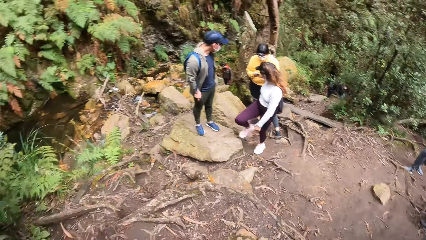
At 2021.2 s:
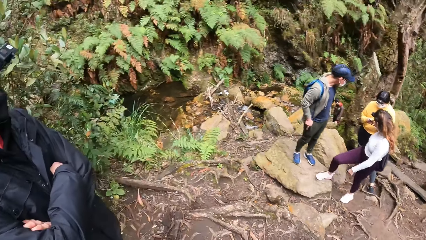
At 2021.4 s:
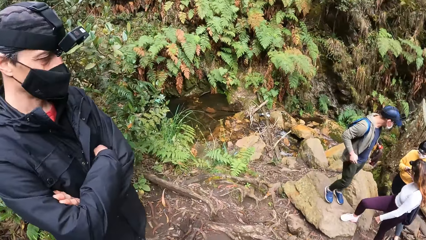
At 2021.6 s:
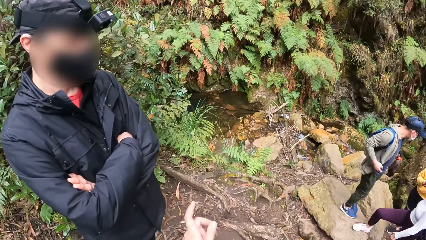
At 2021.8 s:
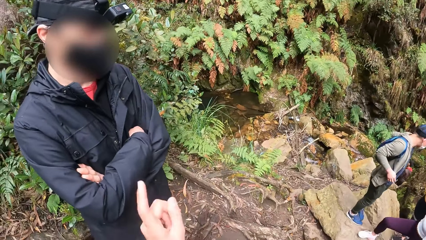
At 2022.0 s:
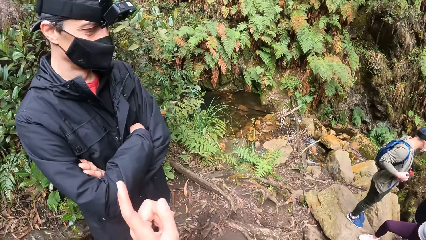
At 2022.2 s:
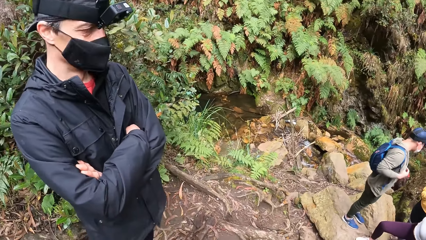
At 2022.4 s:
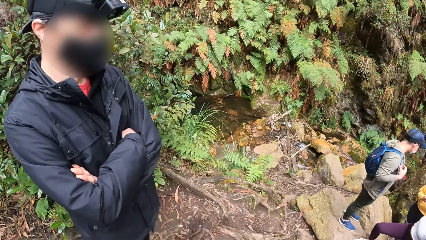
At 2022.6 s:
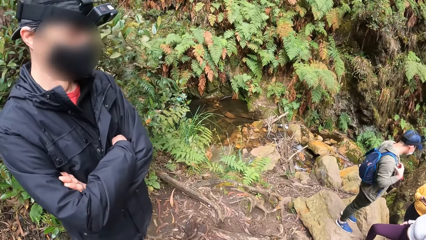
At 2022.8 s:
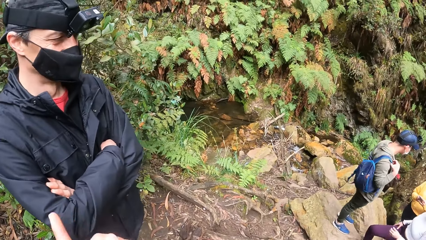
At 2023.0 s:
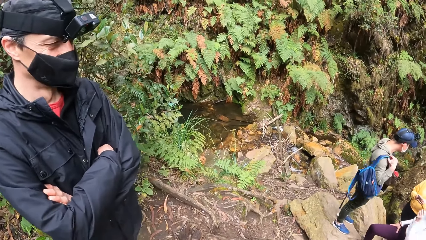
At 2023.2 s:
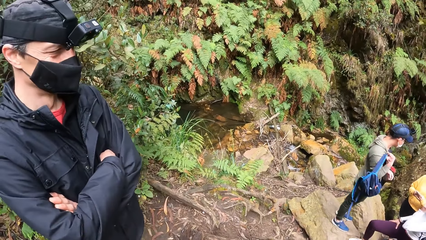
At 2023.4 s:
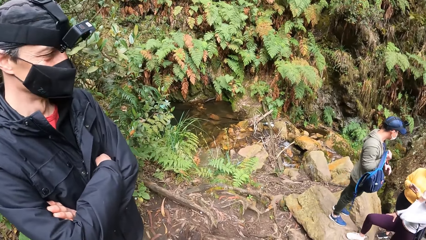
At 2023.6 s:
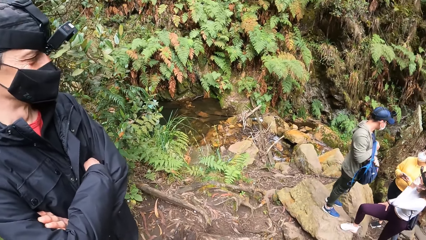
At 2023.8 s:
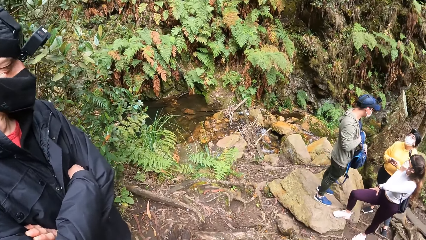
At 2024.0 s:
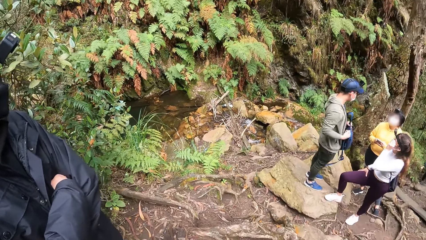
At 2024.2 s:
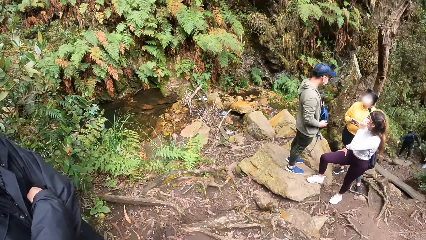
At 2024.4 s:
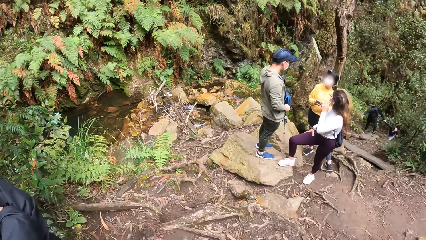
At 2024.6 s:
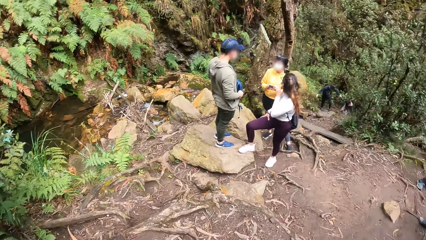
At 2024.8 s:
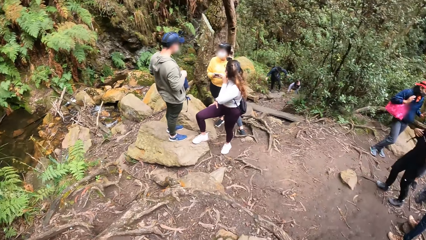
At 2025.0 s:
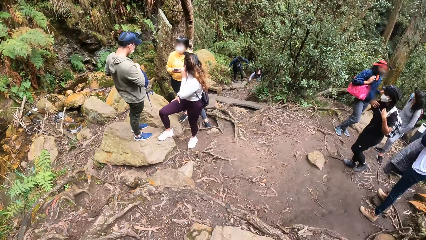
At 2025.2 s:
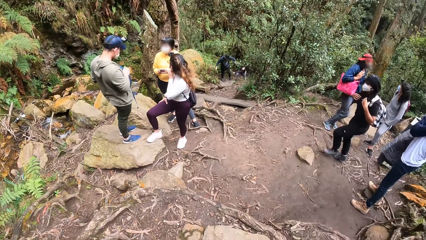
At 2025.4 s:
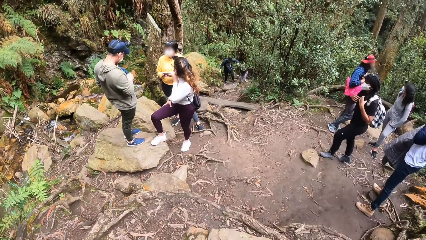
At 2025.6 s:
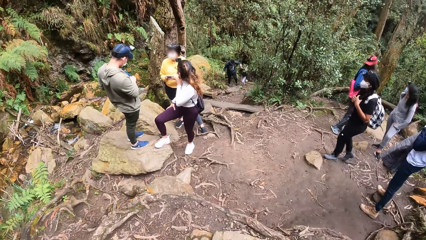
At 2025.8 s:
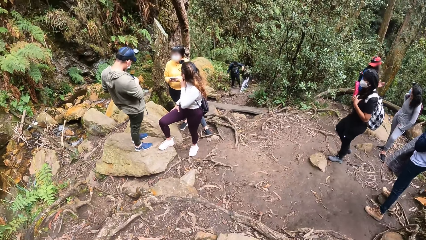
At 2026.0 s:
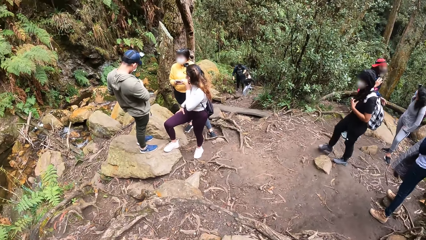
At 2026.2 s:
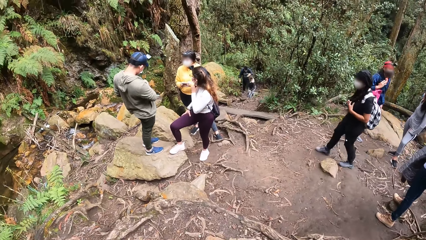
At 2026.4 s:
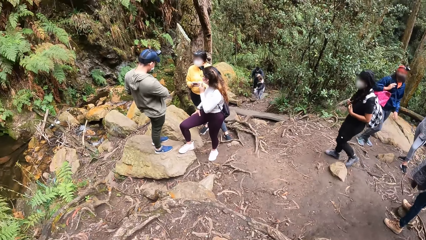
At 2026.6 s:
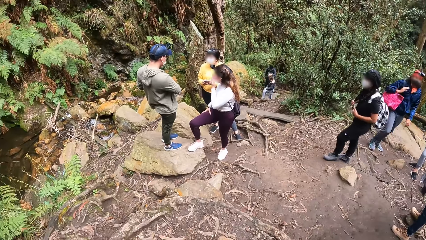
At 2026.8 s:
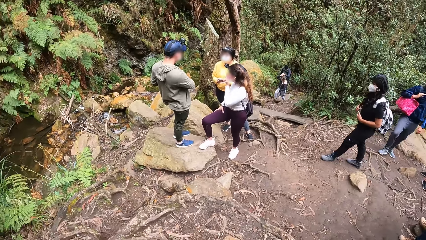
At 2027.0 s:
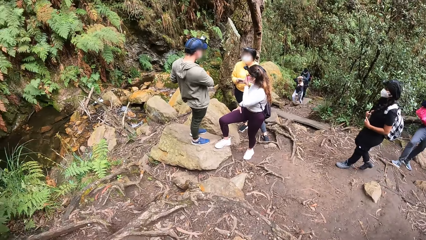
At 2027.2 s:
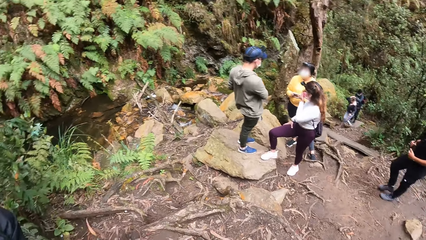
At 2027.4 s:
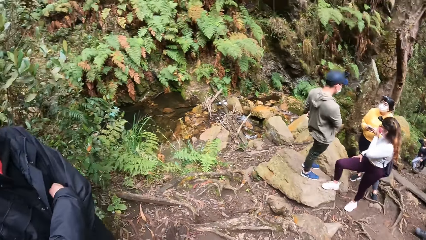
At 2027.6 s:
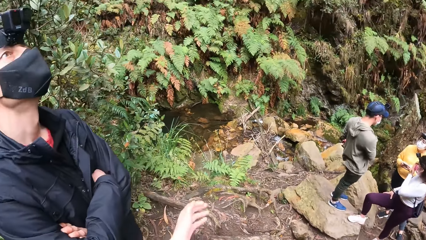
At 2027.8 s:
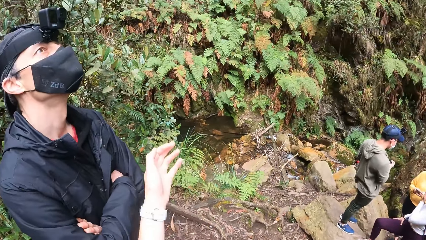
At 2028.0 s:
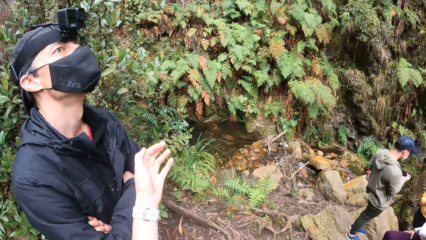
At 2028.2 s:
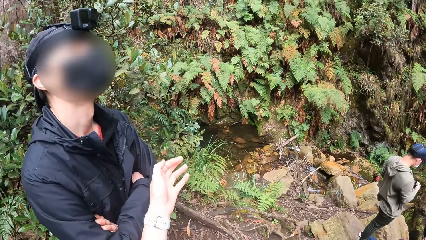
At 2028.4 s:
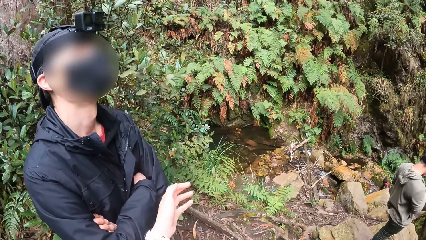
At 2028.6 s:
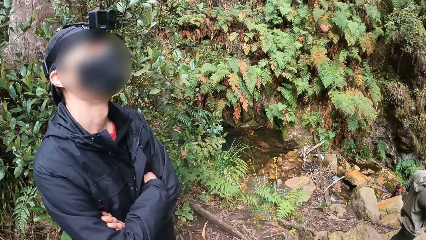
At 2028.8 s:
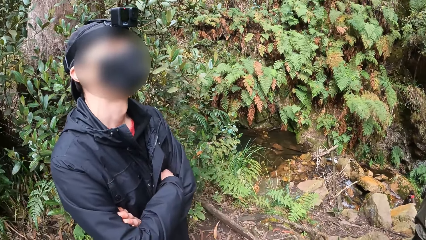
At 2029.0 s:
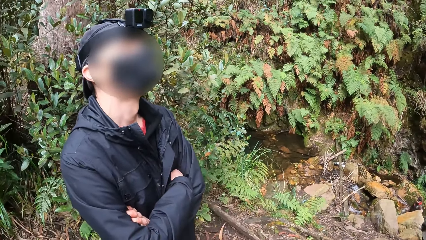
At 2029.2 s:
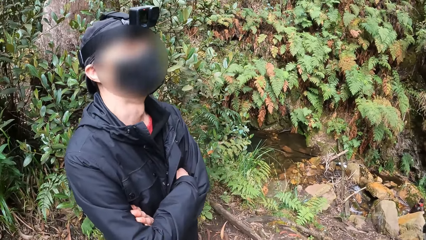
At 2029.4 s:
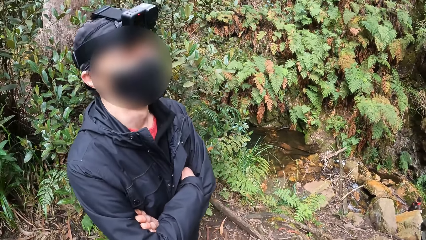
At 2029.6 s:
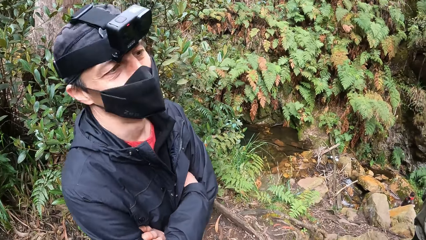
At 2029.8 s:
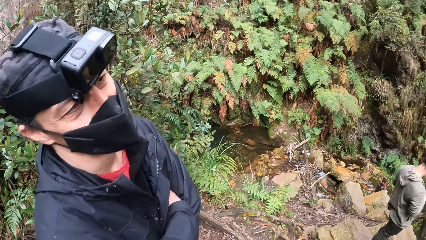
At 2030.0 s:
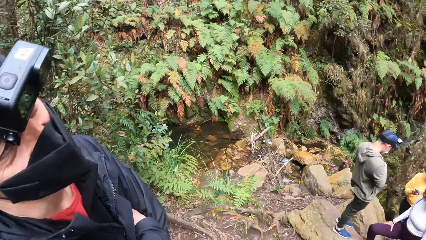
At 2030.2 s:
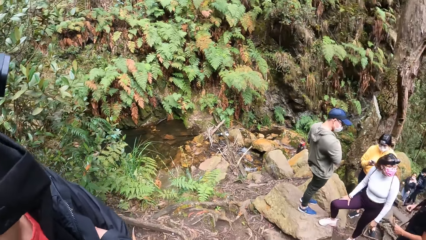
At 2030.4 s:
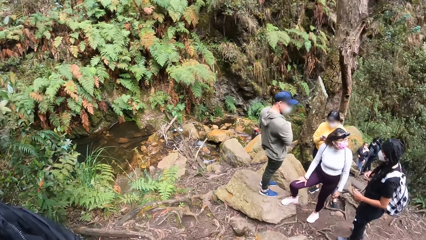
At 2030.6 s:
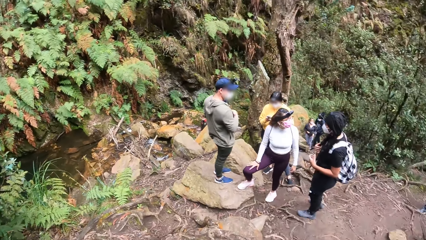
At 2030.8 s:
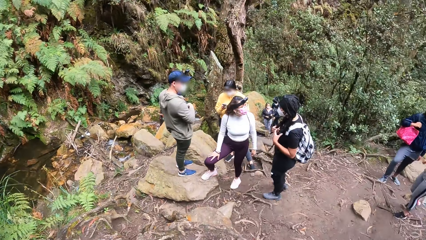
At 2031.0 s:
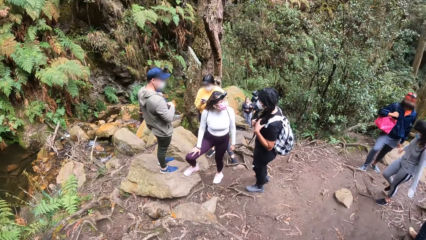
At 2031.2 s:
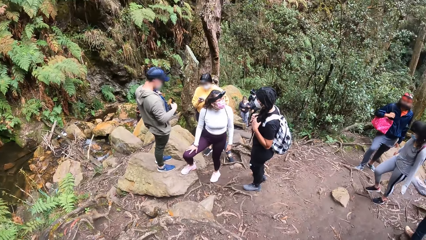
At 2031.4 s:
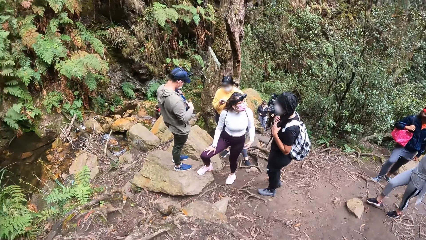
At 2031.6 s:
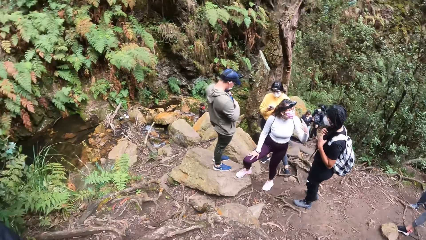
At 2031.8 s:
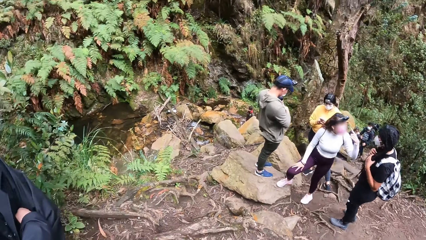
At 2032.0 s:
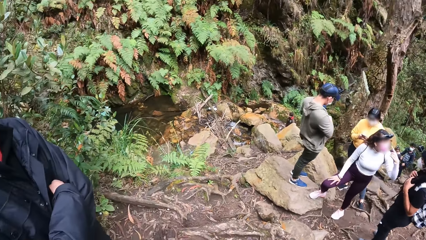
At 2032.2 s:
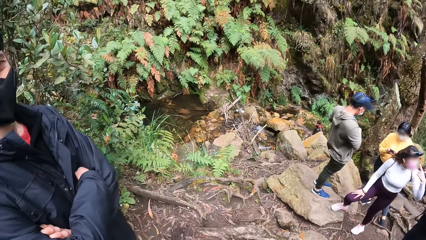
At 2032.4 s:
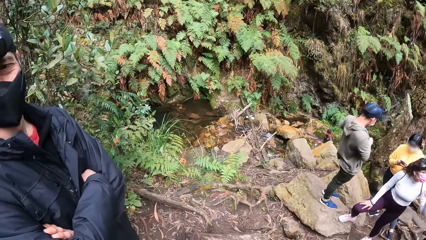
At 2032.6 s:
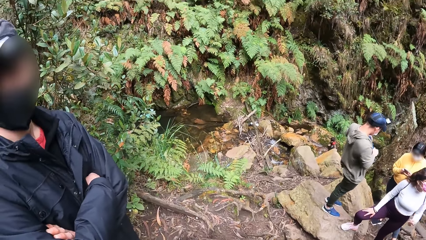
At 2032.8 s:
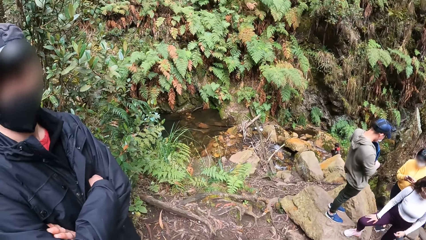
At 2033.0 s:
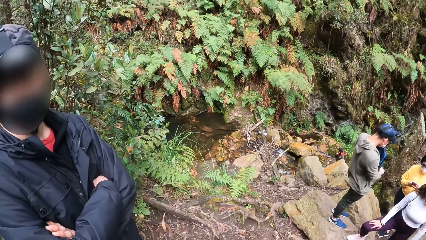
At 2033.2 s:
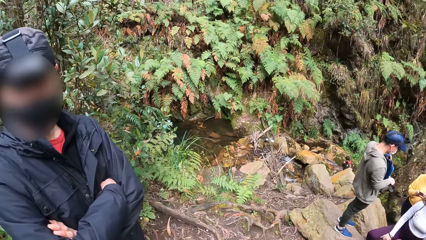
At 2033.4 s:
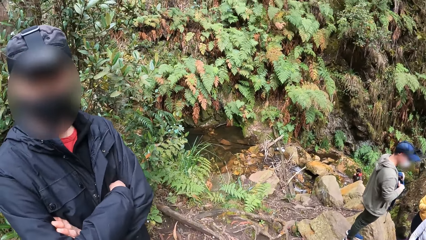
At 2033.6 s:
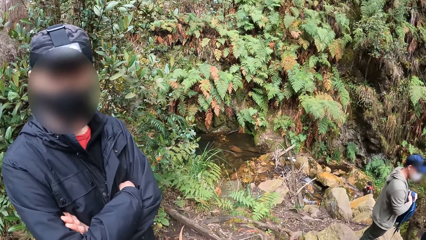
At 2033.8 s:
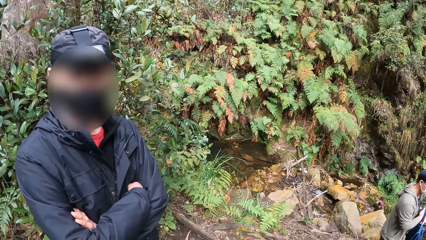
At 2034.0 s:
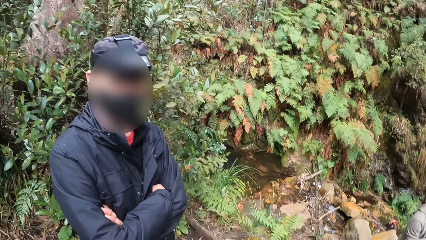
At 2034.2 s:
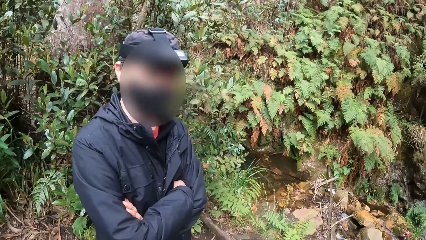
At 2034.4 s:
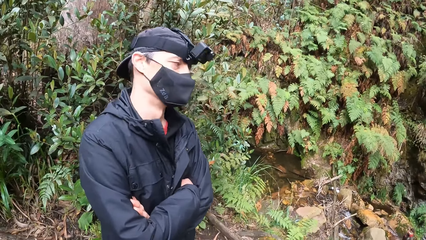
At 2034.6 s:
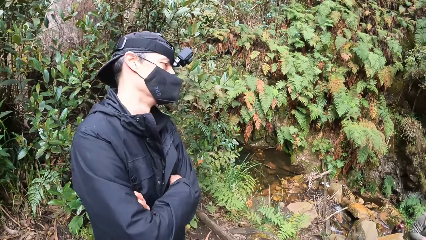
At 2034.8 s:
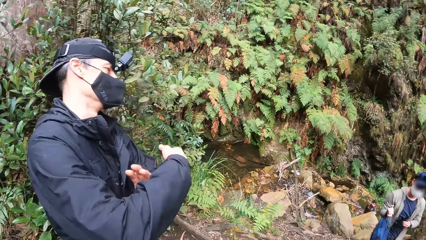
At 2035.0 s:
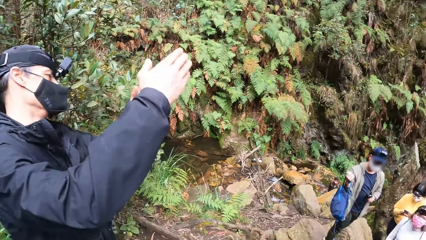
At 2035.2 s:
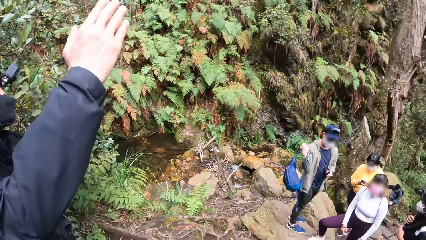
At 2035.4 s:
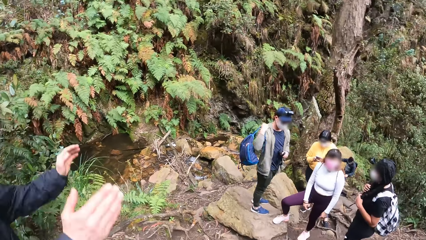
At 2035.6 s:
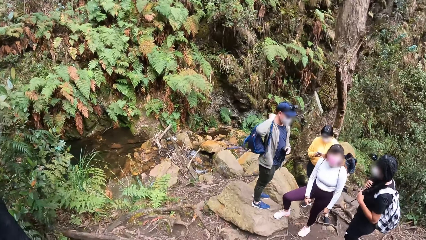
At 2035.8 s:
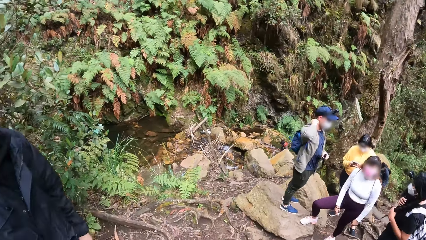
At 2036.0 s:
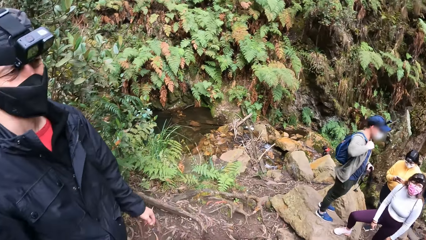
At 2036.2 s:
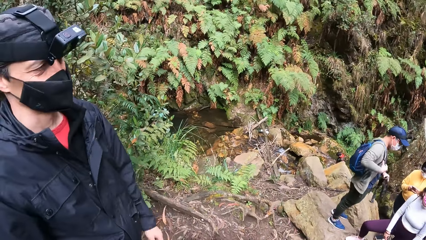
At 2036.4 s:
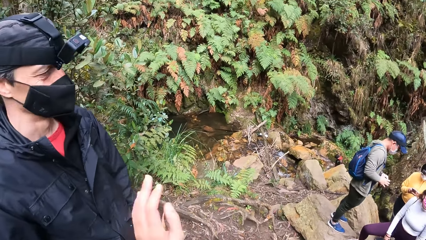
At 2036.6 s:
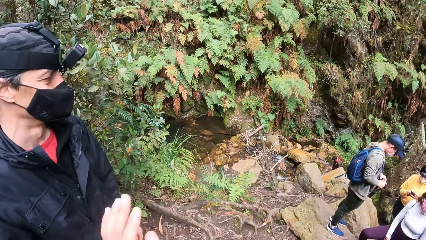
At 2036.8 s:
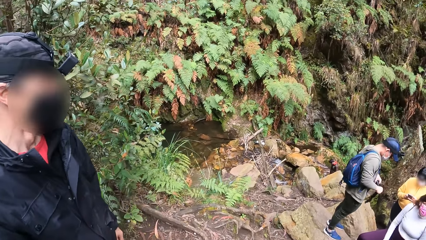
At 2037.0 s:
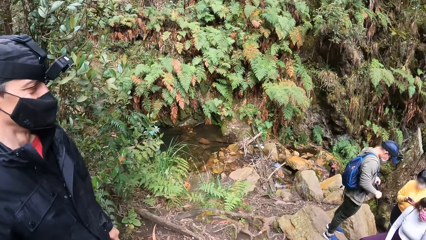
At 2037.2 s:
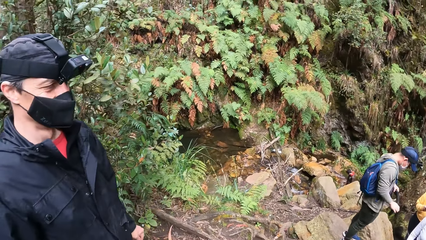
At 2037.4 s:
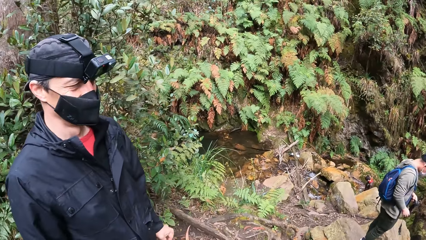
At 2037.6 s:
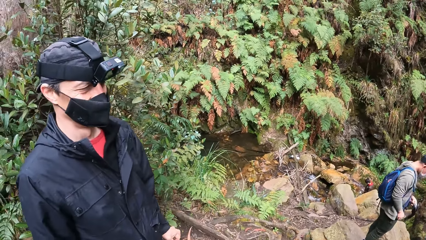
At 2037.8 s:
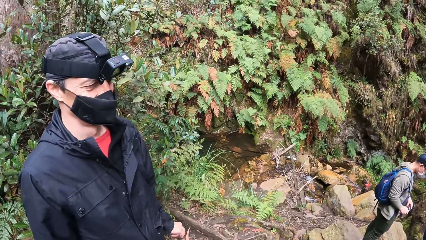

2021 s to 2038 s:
The camera wearer makes a hand gesture with her left hand. A man pulls off a bag on his back with his right hand and opens the zipper of the bag with his right hand. The camera wearer makes a hand gesture with her left hand. The man brings out a pouch from the bag with his right hand. A woman holds her hair with her hands. Another woman makes a hand gesture with her left hand. Another man makes hand gestures with his hands at the camera wearer. The first man hangs the bag in his right hand on his right shoulder. The first man holds the pouch with both hands. The camera wearer makes a hand gesture with her left hand.
